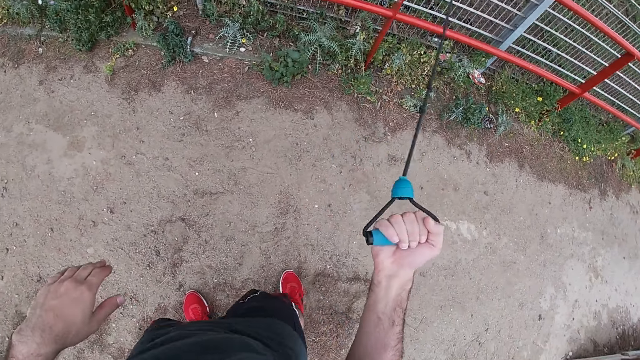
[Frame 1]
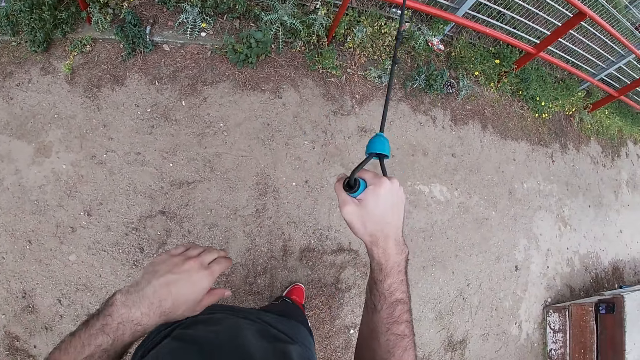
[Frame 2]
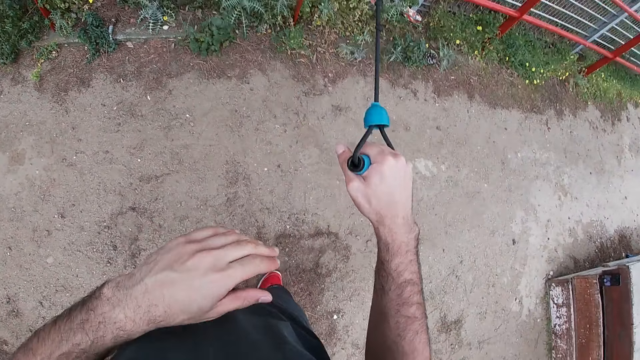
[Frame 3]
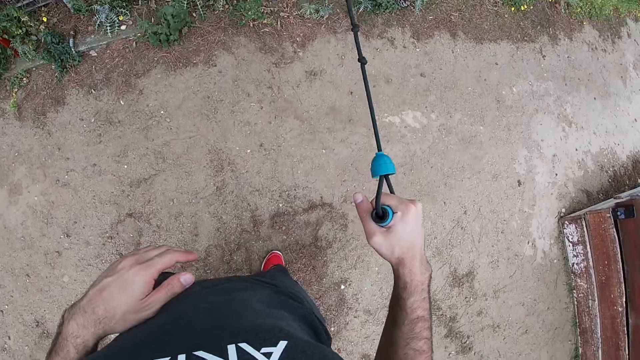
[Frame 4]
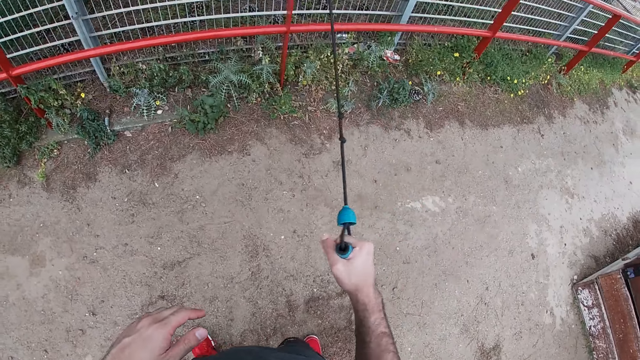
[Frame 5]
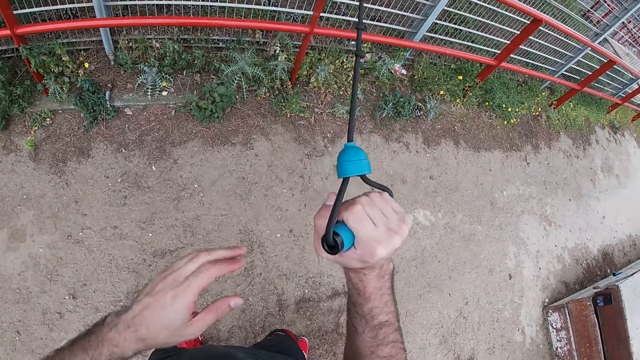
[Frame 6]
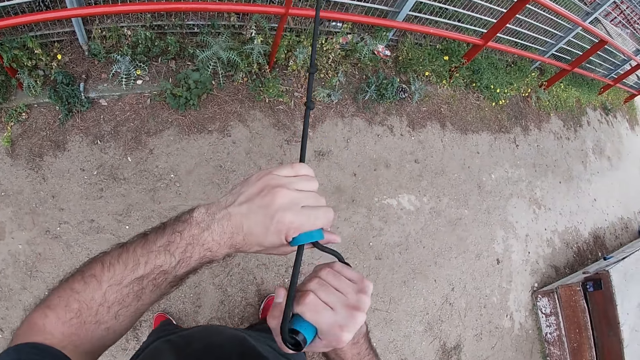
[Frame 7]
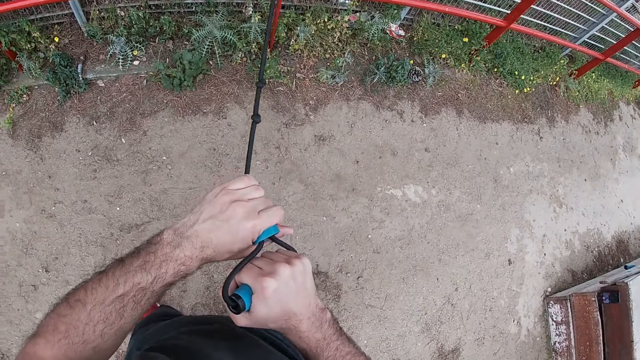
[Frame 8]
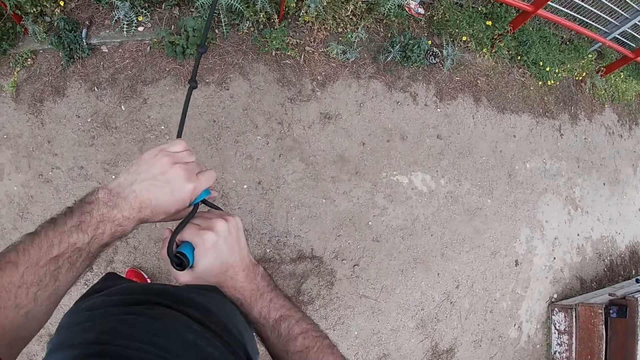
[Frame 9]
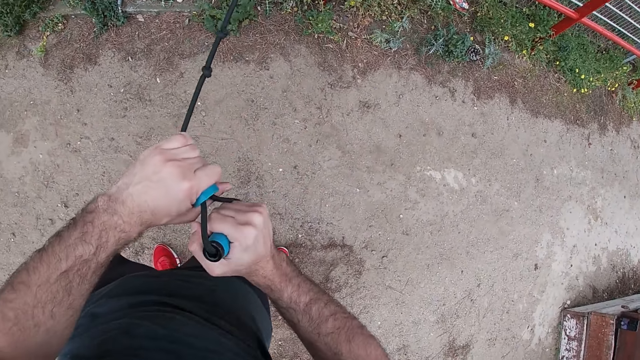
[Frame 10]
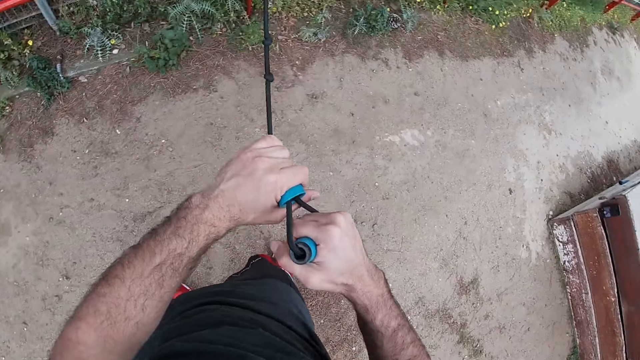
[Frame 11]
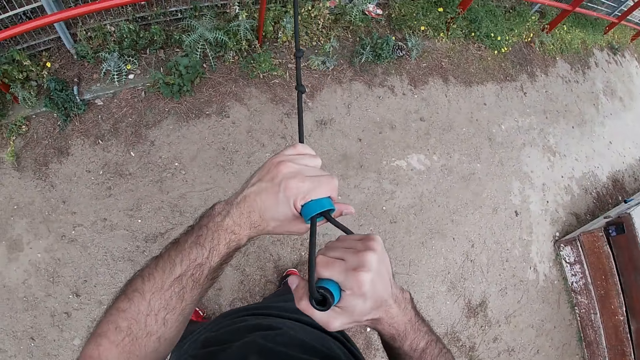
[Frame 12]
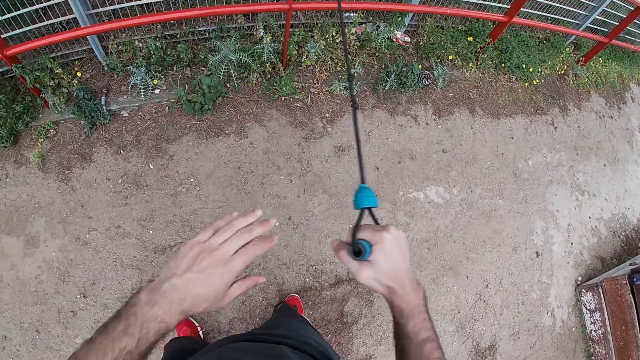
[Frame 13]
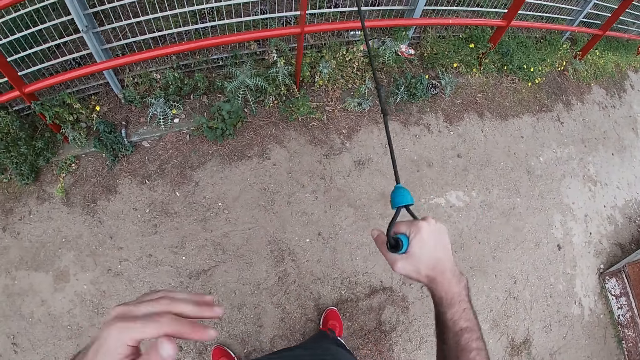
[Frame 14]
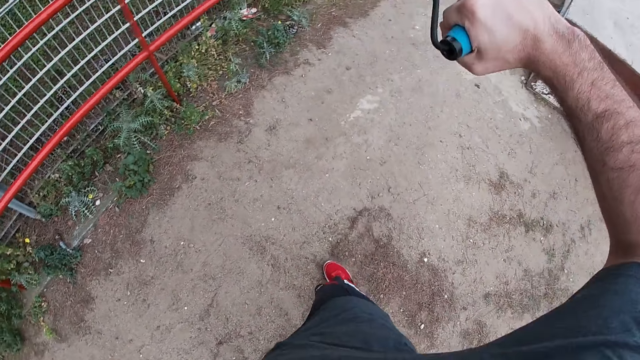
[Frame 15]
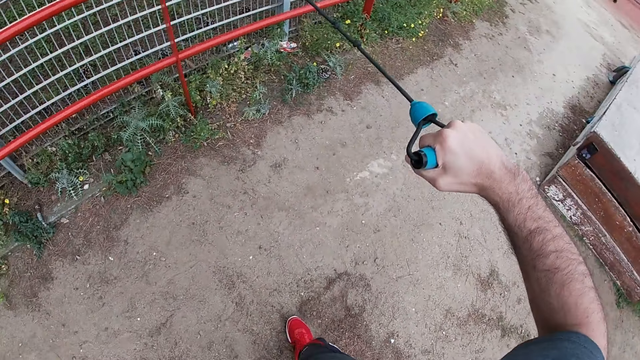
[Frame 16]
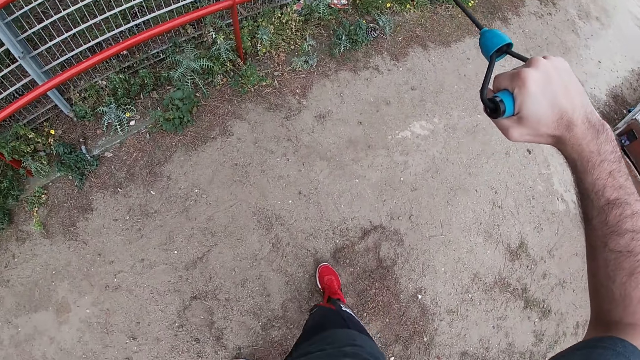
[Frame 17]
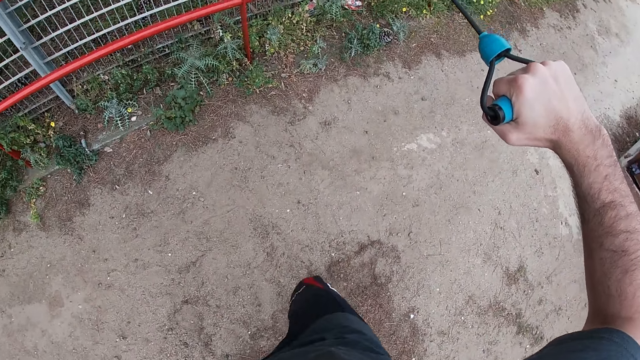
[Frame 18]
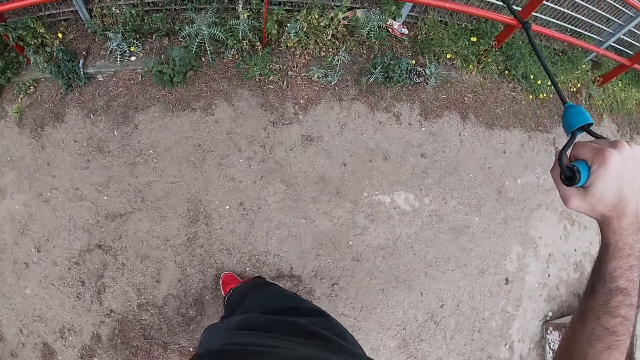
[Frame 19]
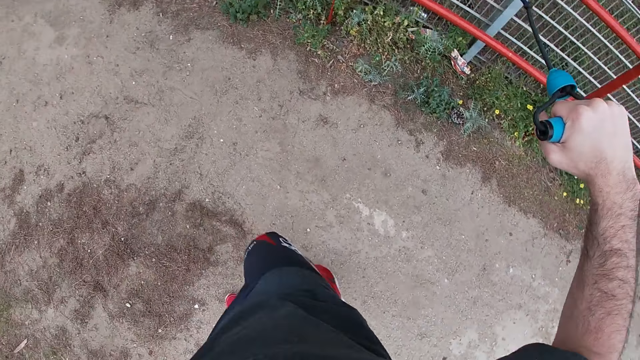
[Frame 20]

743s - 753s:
The camera wearer moves around. He wipes his left hand on his shirt. He holds the resistance band with both hands. He pulls the resistance band with his right hand. He swings his right hand.

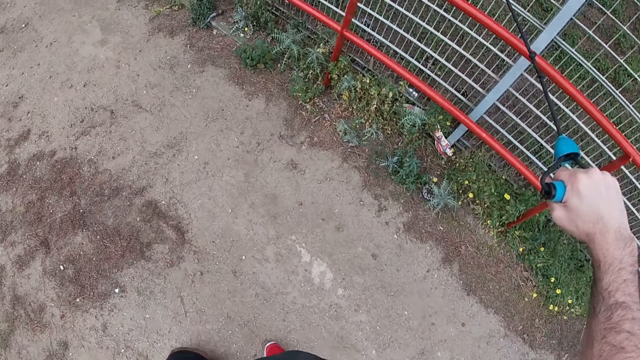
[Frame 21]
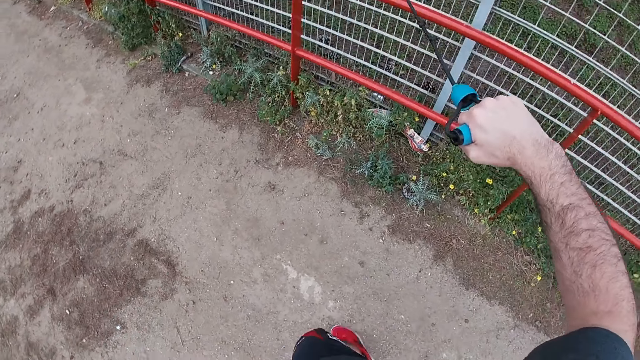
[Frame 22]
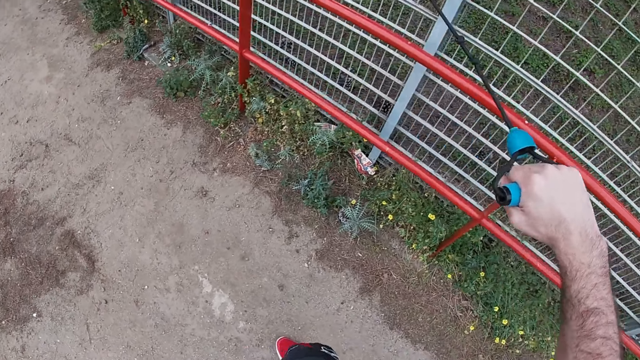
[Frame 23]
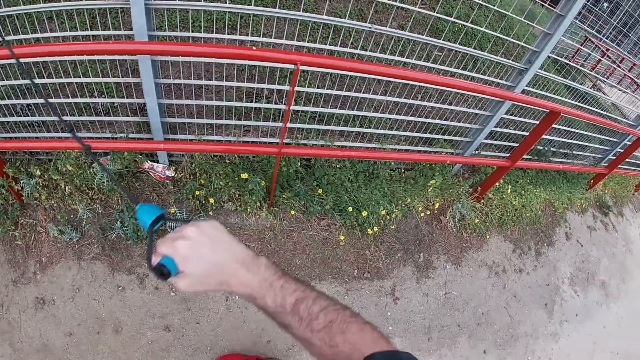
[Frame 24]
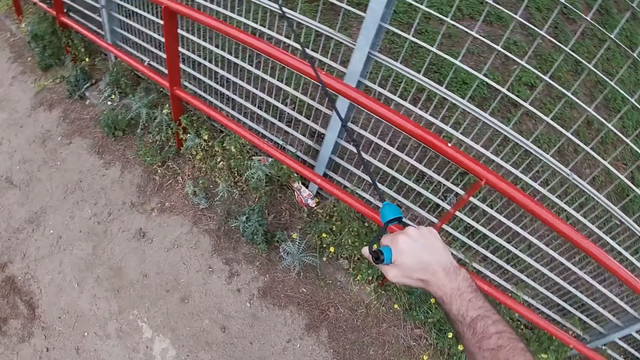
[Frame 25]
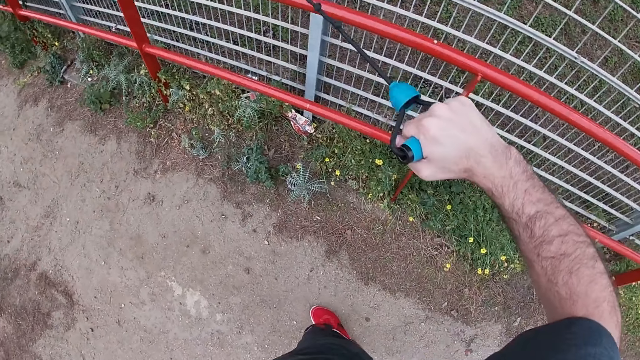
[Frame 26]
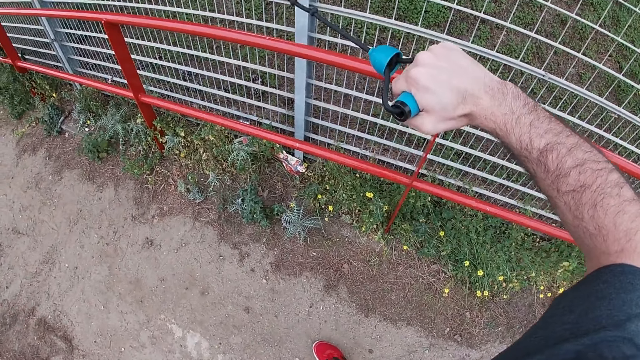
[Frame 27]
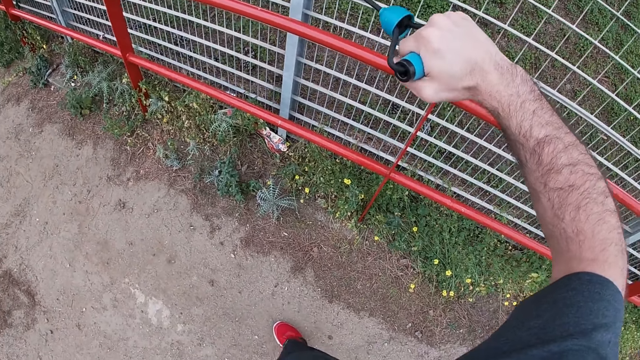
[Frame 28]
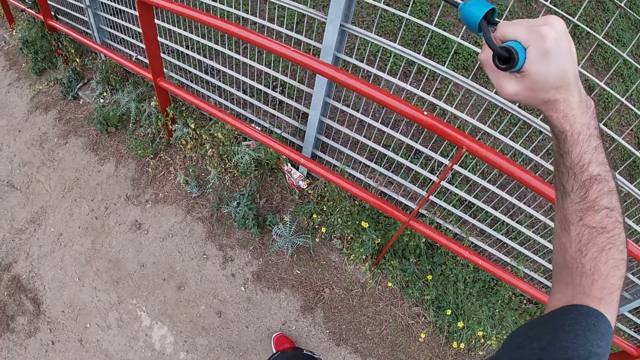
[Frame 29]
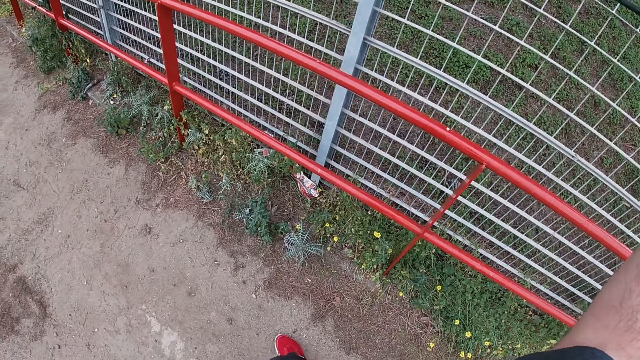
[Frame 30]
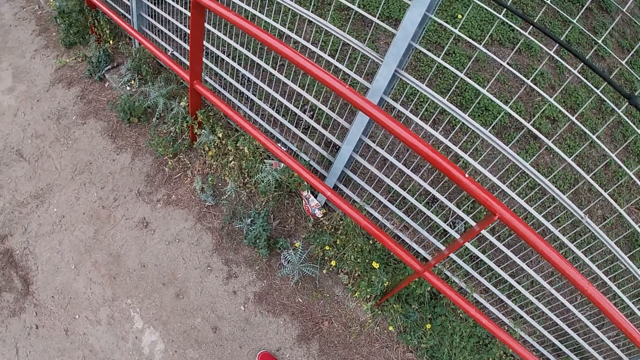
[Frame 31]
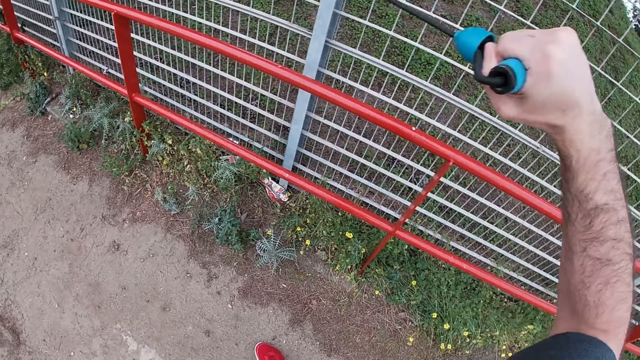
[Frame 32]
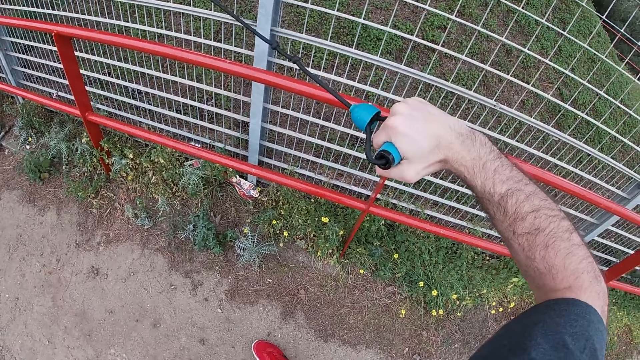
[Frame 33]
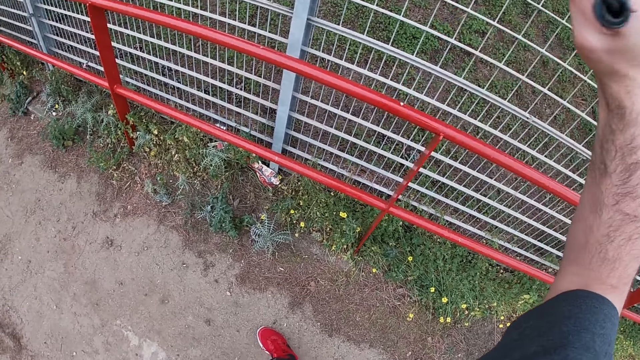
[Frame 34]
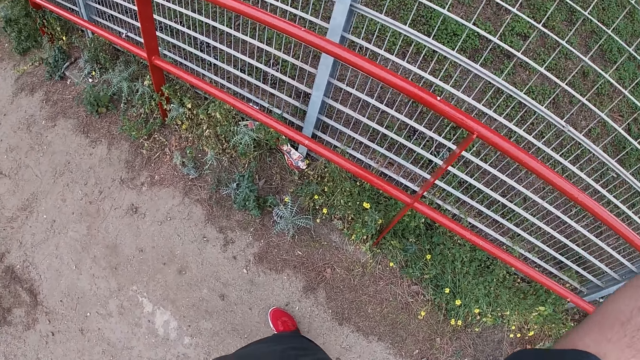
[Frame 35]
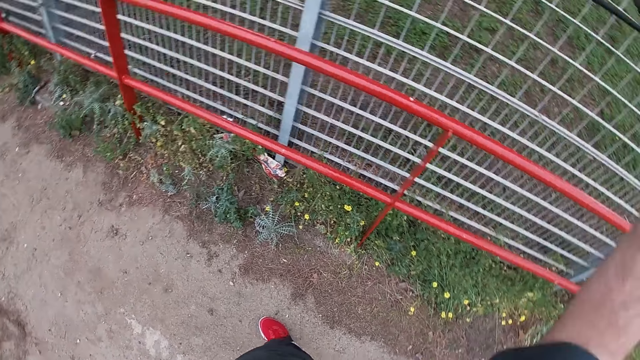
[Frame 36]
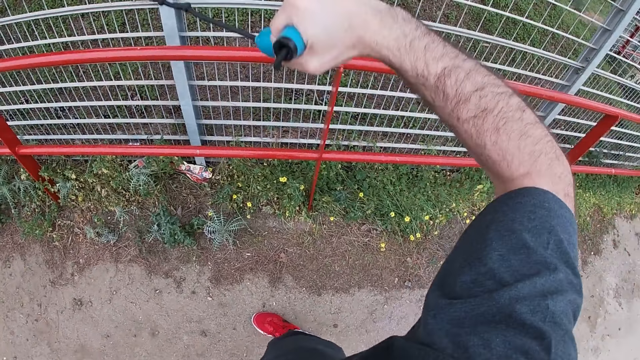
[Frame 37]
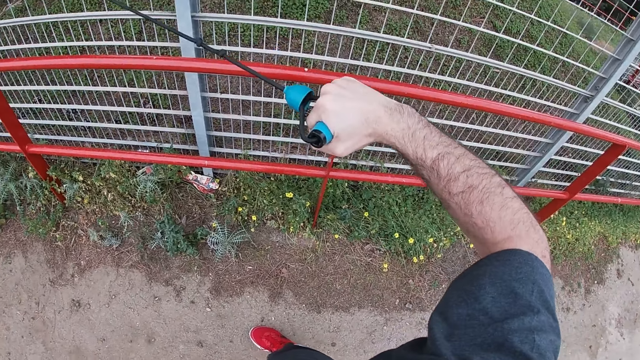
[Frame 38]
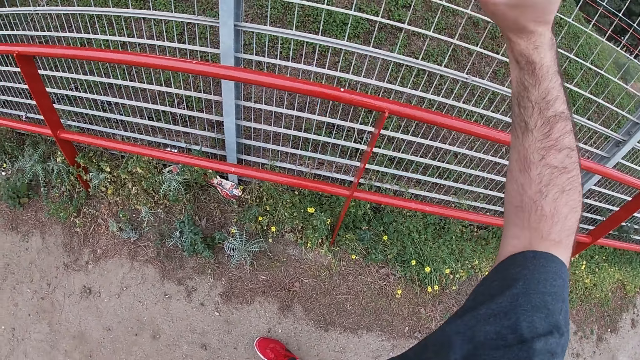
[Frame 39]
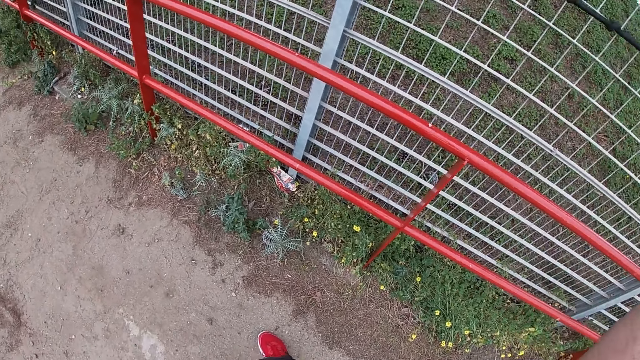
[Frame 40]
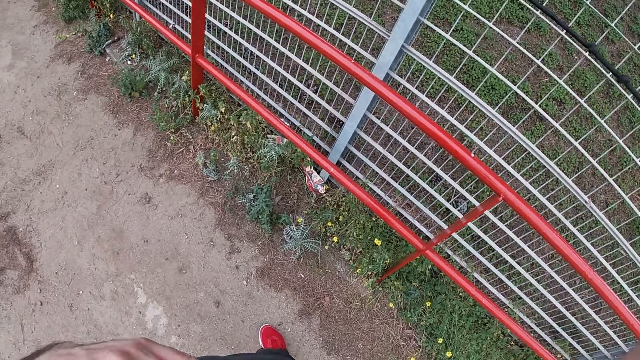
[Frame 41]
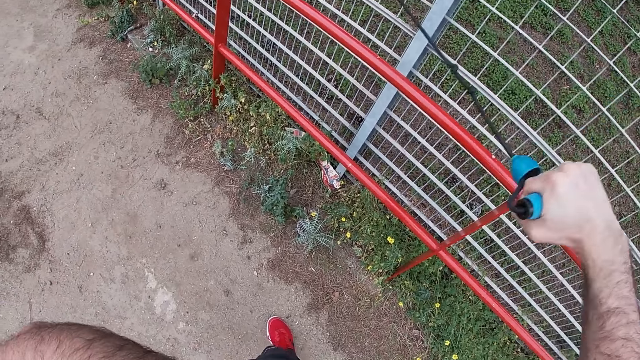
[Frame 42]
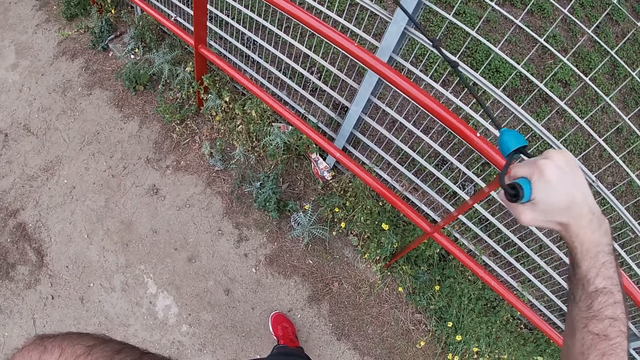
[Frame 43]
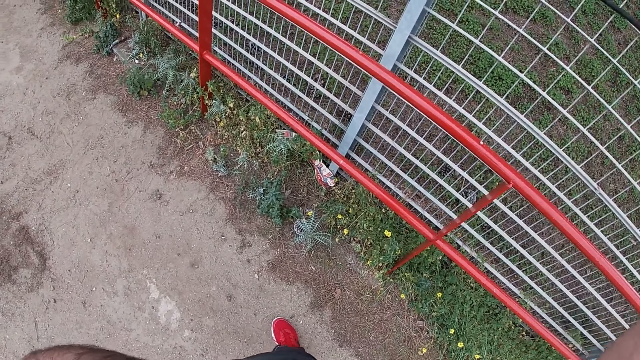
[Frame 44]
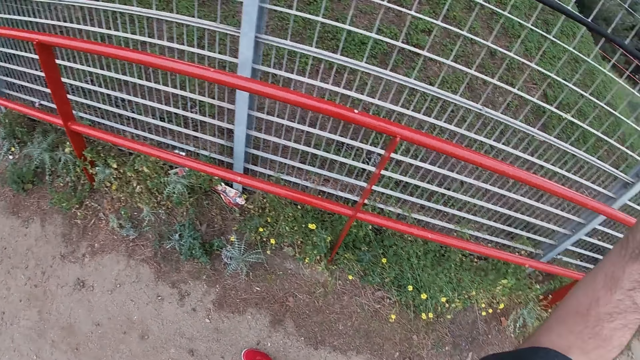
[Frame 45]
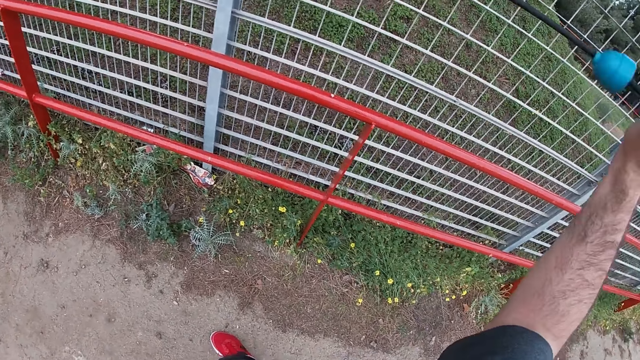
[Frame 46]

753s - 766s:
The camera wearer pulls the resistance band with his right hand repeatedly.
